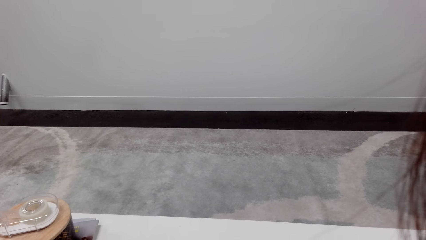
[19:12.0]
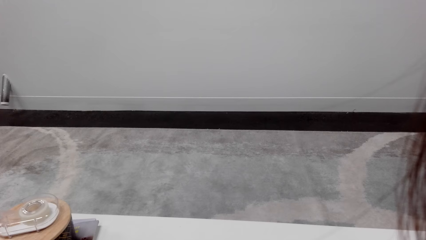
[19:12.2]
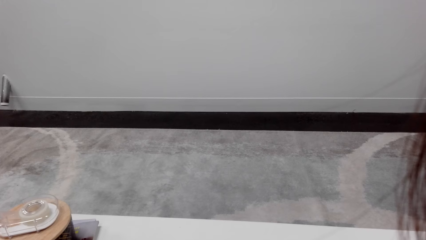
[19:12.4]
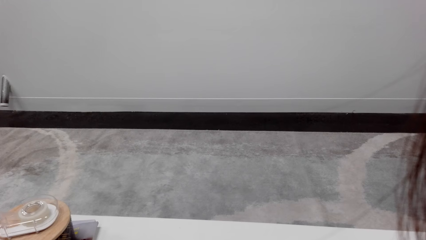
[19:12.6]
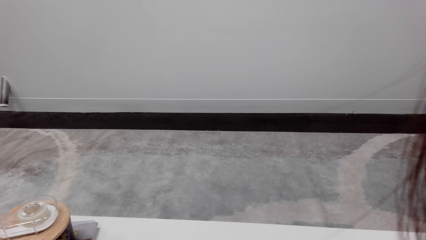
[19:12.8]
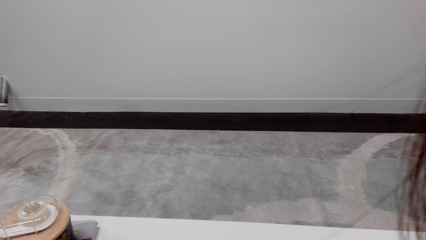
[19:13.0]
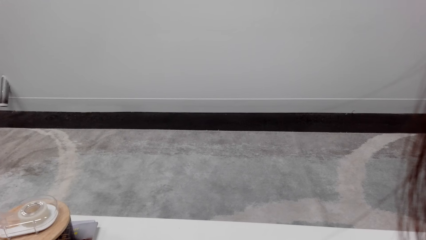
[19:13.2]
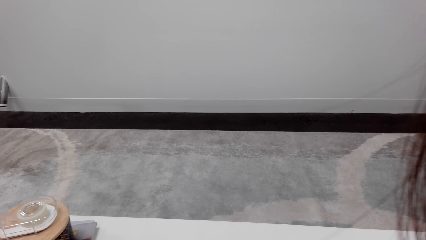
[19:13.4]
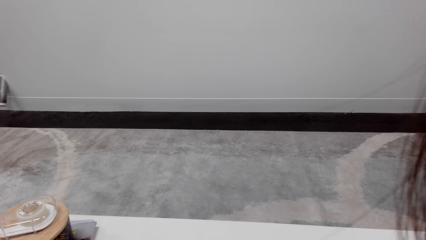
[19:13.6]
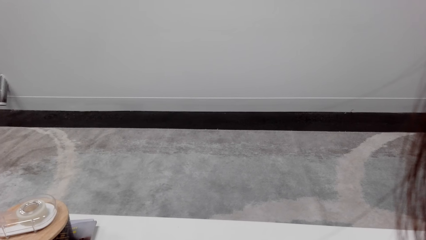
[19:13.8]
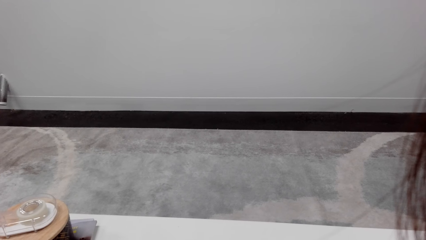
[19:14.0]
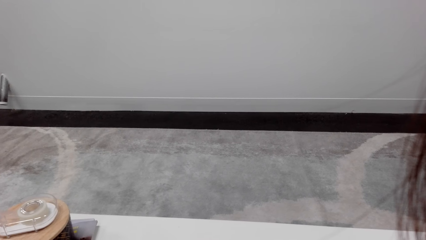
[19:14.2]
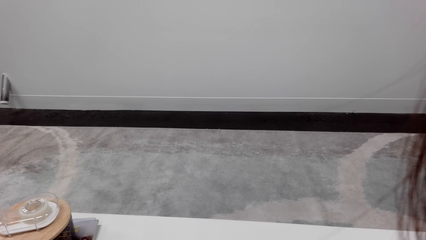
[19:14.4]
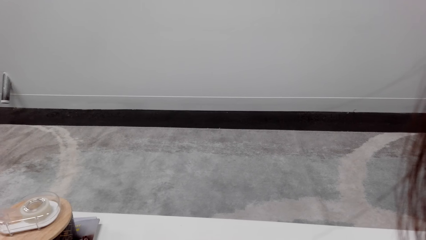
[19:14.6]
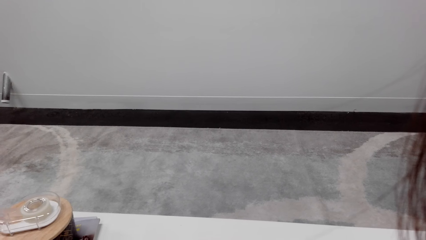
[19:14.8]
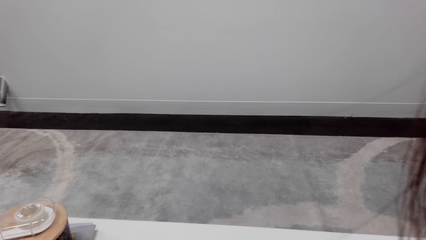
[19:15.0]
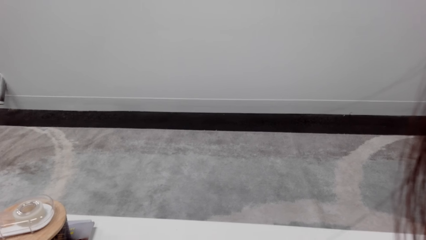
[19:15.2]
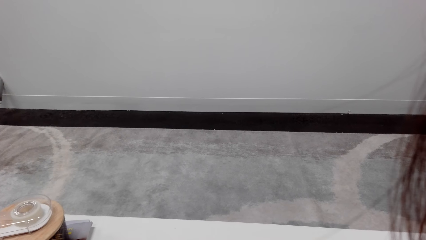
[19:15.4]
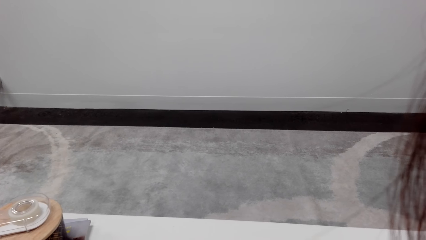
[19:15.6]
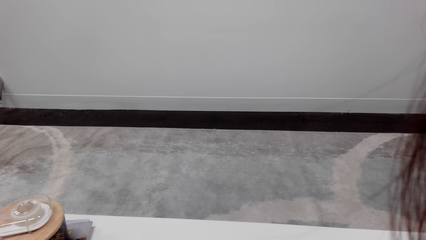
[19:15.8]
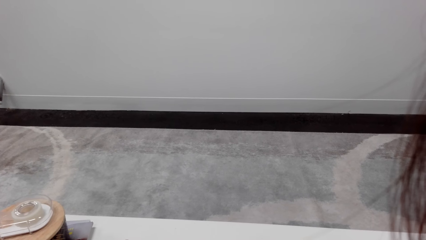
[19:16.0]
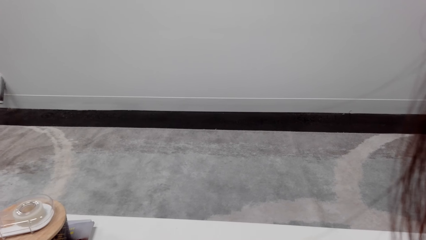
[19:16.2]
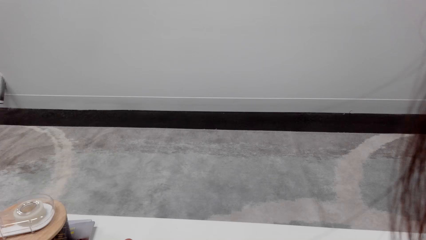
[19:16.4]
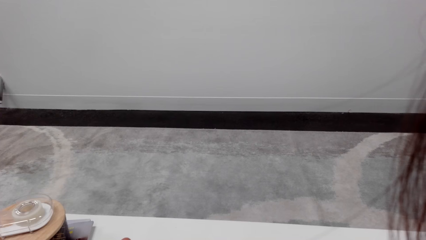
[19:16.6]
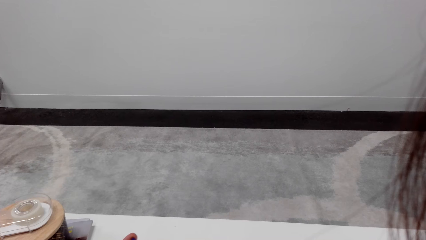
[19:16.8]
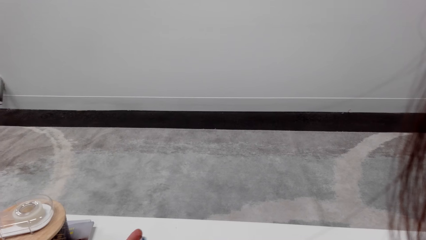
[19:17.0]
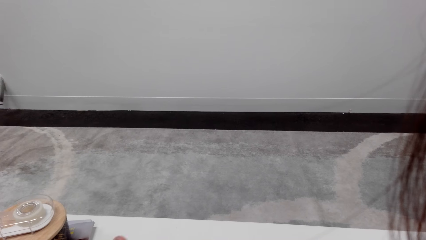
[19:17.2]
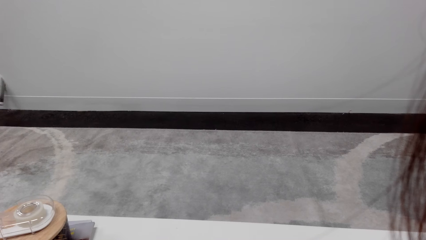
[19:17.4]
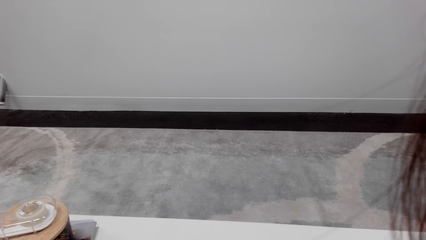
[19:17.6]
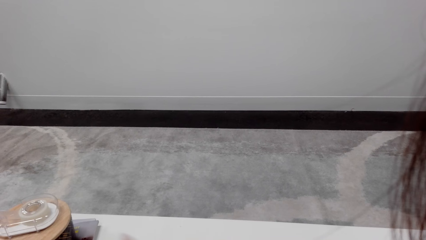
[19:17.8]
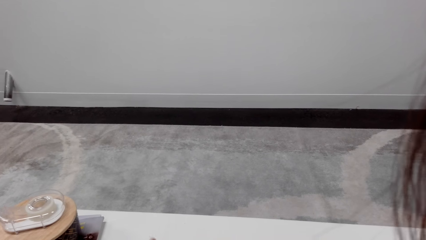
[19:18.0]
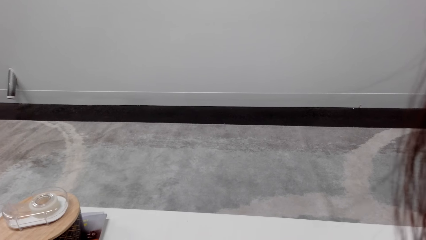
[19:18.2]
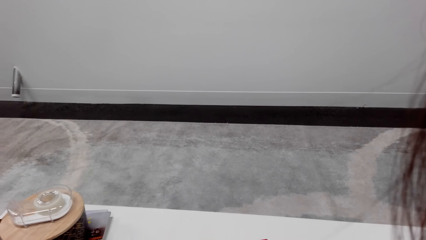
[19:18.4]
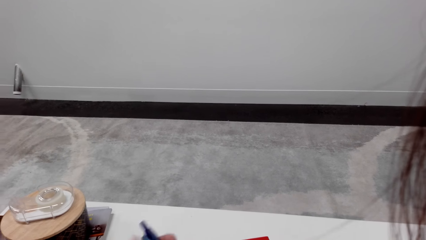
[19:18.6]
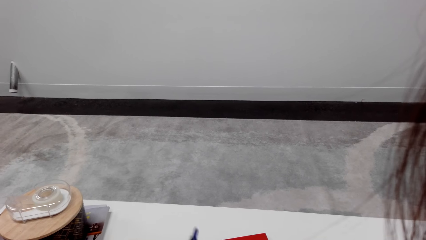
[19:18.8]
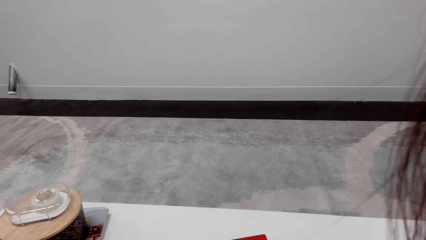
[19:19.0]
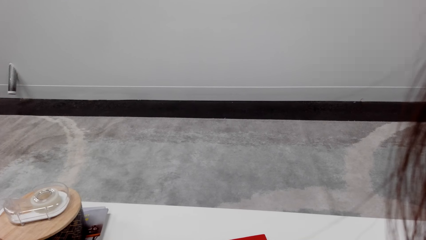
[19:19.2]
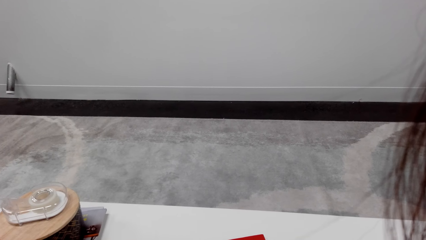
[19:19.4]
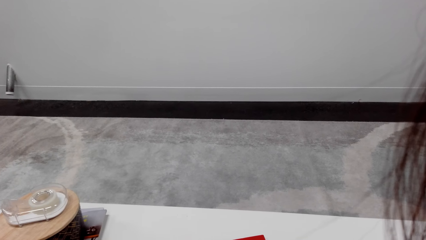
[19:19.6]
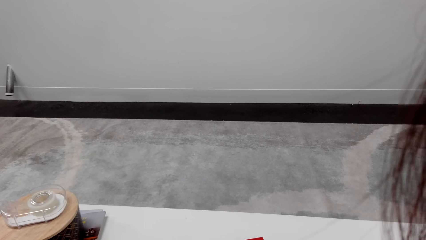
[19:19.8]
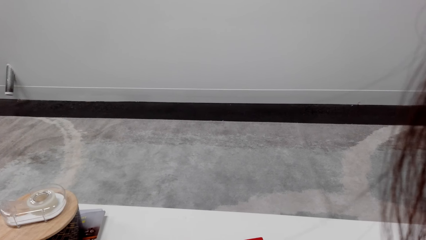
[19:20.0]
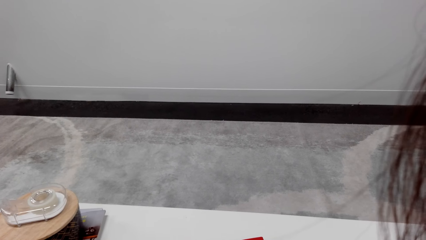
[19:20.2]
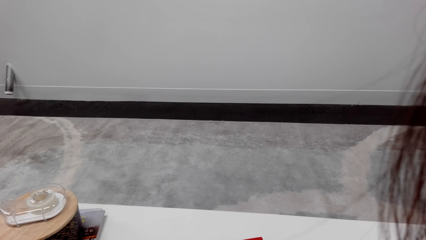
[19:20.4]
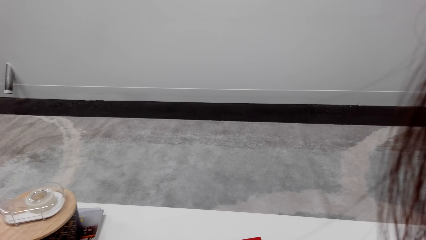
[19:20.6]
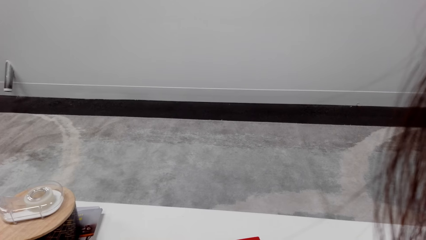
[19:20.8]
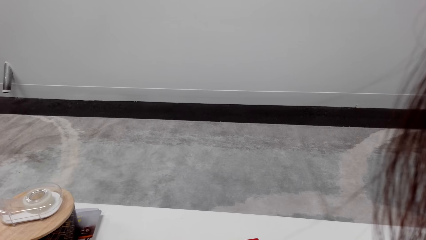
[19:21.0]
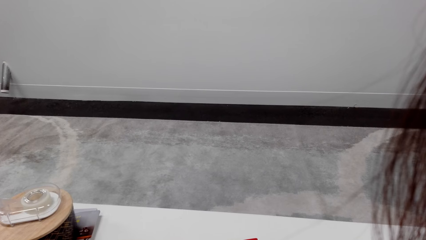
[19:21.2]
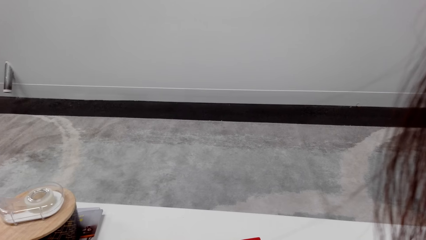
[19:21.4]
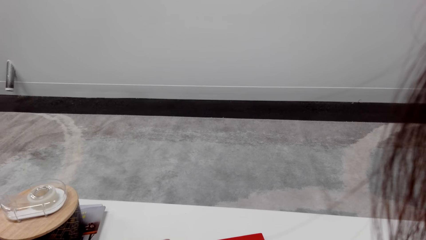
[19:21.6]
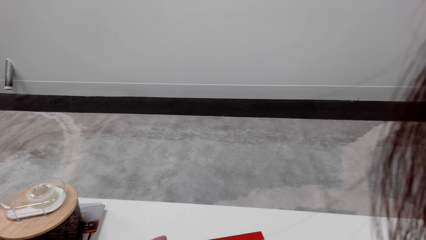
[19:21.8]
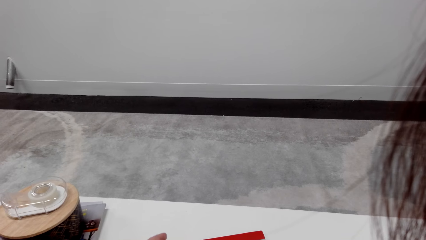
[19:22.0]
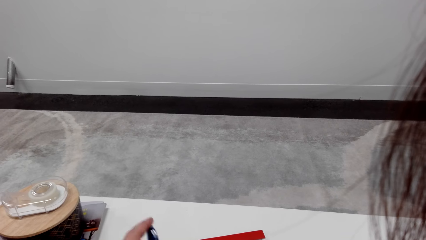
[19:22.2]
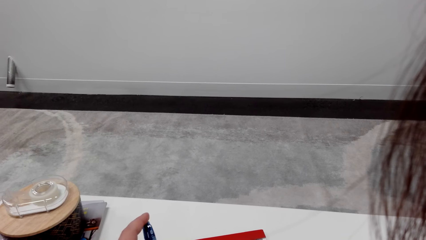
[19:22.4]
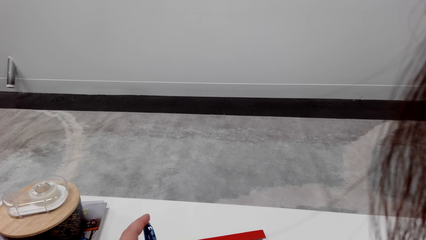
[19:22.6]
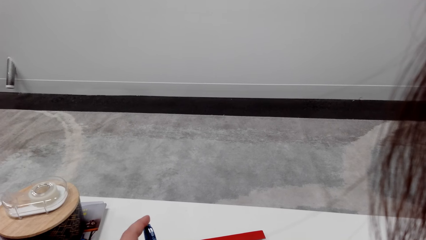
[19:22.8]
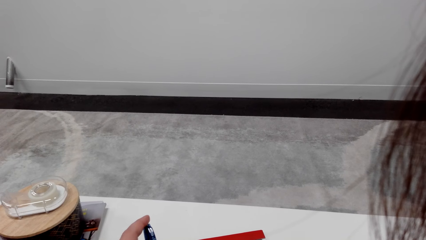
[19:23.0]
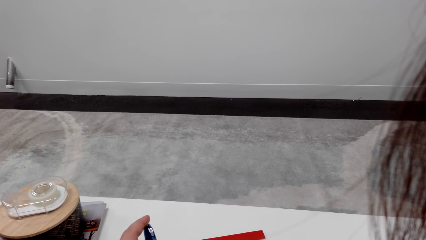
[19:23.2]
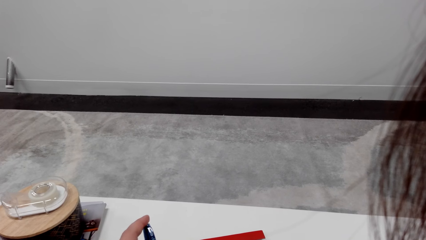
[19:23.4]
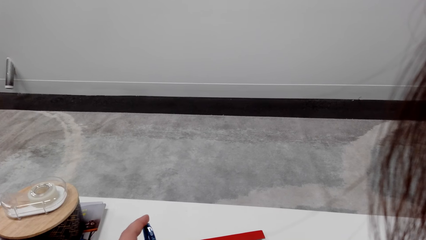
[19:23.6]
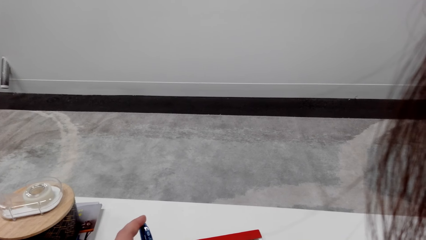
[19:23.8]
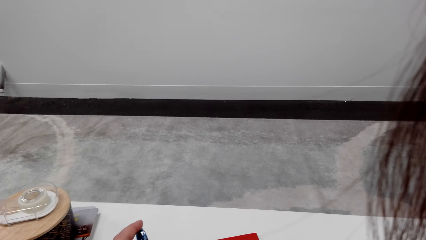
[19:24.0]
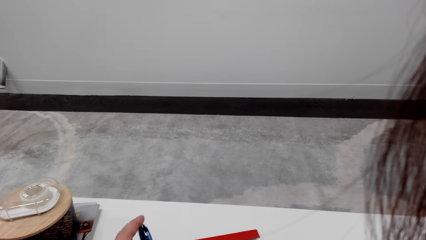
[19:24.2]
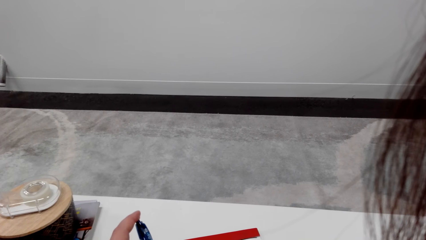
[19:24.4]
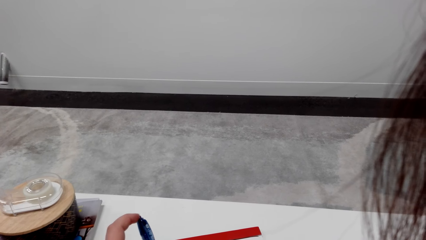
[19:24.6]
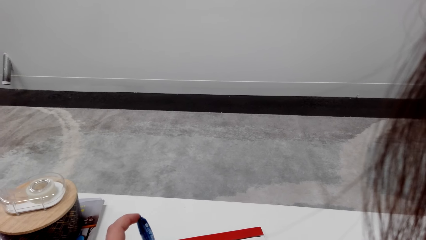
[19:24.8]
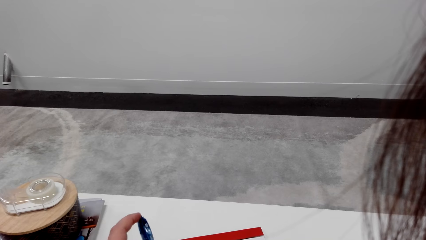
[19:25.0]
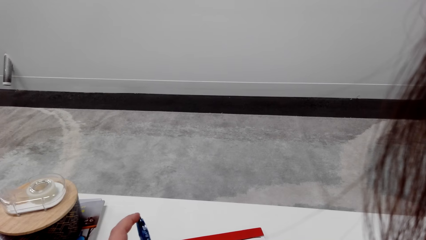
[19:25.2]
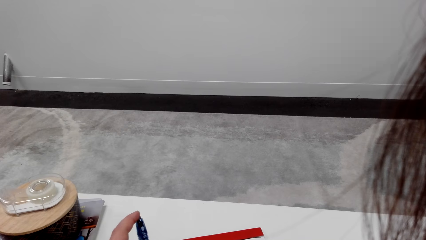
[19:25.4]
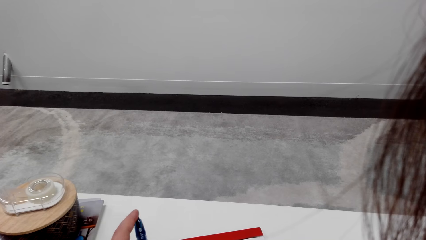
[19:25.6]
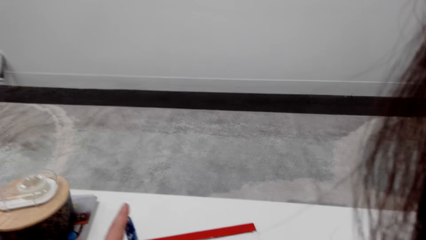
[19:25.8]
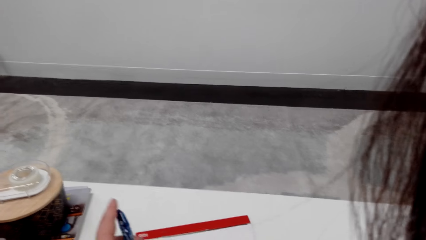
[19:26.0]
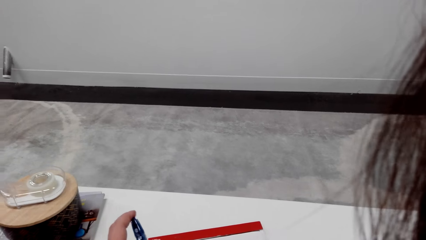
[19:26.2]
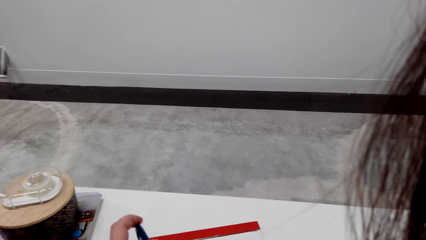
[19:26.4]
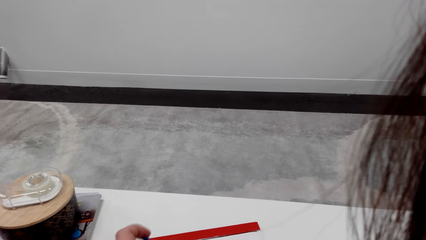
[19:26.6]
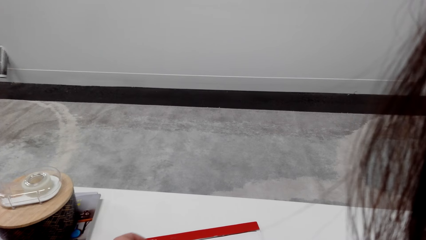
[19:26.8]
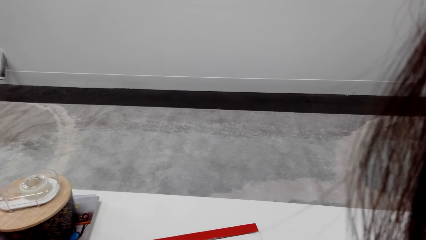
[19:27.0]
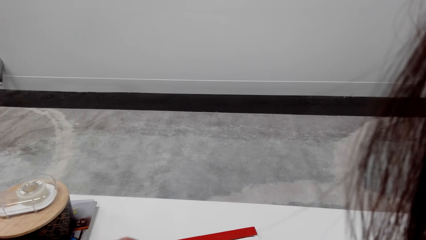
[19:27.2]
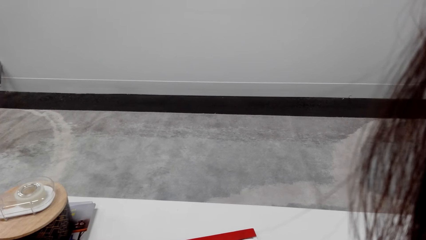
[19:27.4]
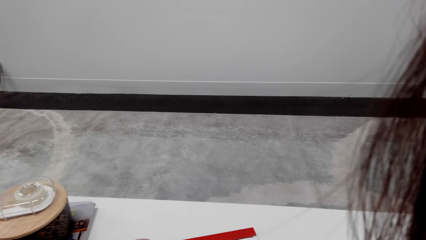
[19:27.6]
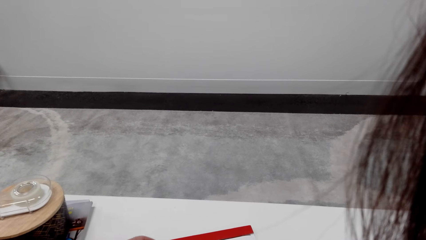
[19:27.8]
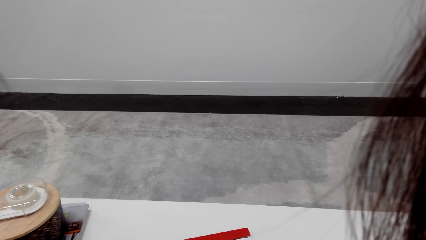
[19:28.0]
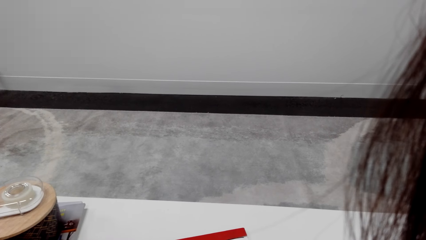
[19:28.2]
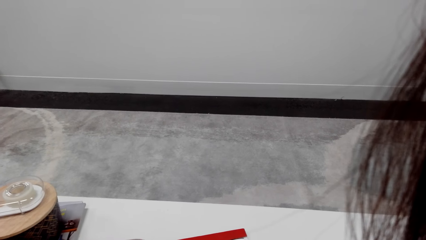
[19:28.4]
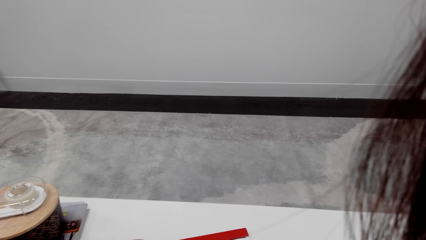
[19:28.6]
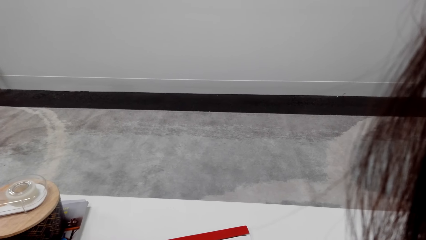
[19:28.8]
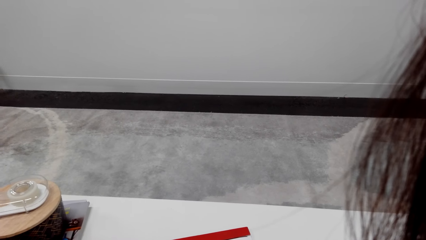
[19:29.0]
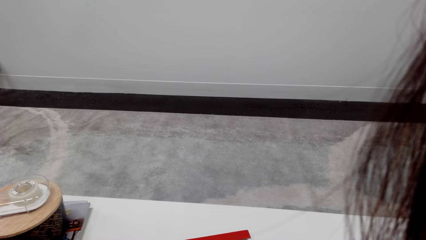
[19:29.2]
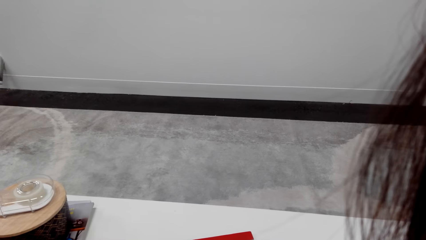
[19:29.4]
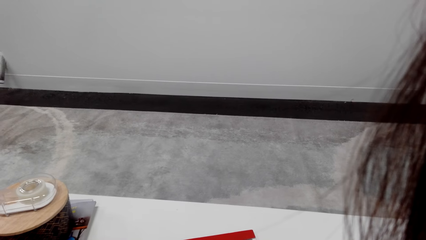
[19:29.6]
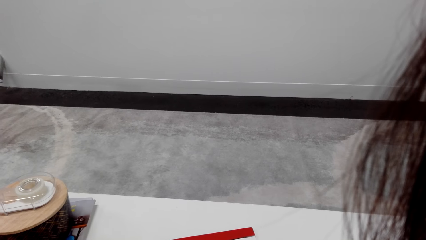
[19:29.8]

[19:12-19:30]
The camera wearer adjusts items on the table. They hold a pen. They look around a room.
